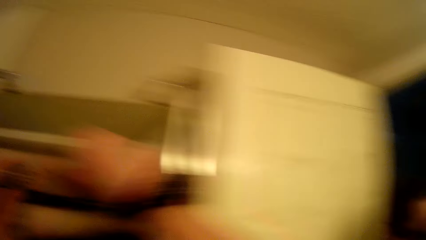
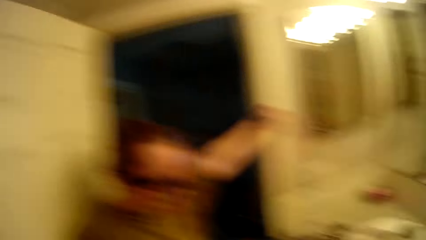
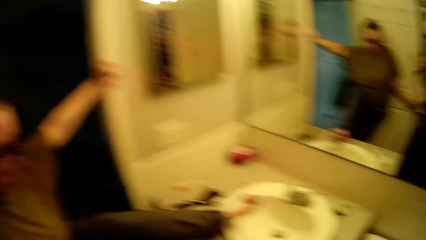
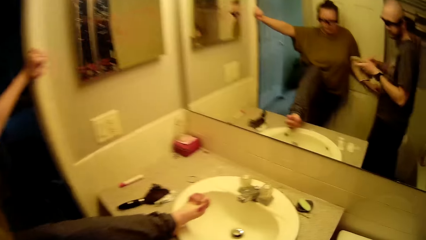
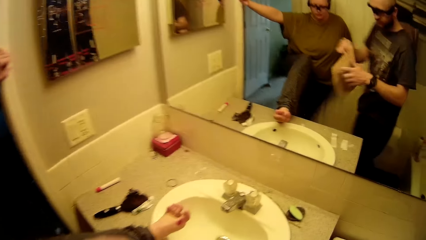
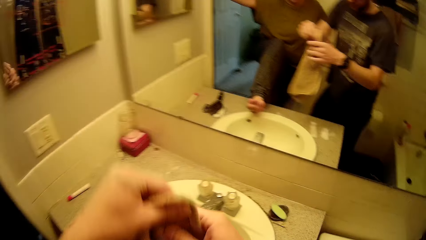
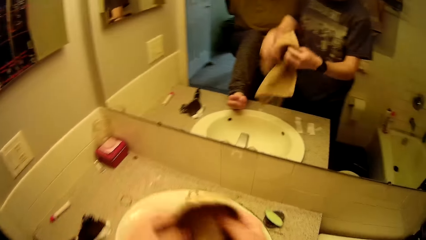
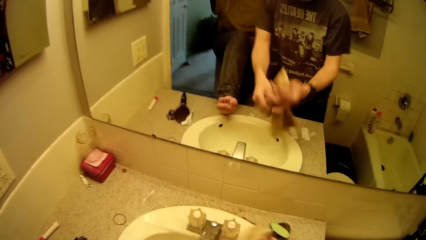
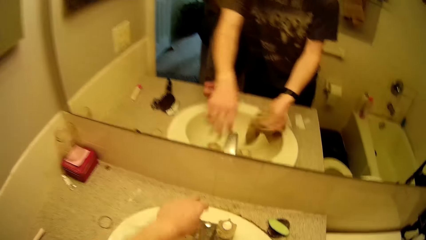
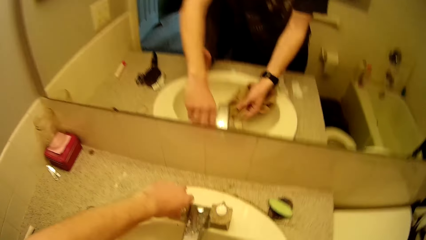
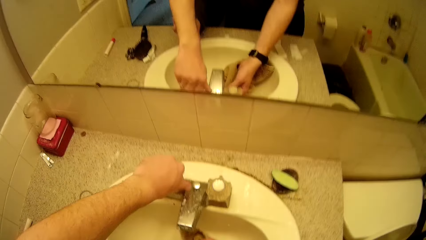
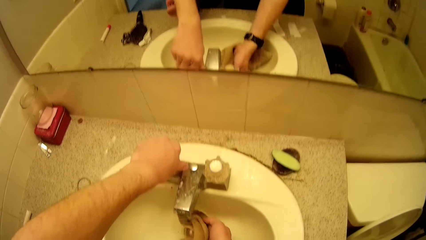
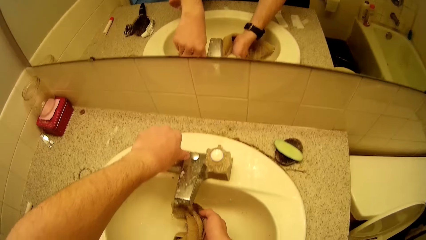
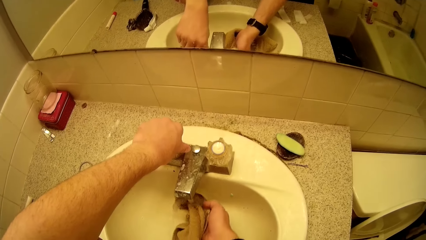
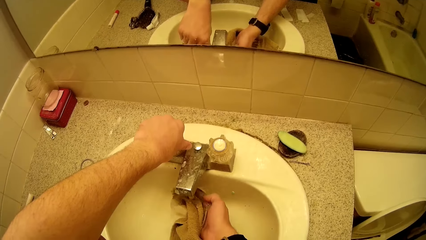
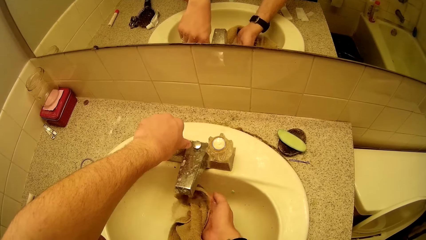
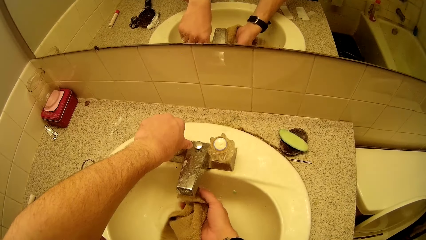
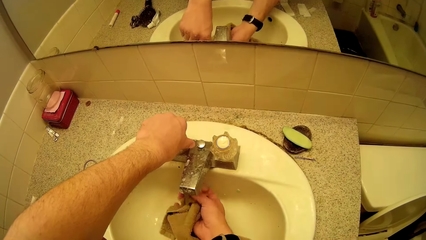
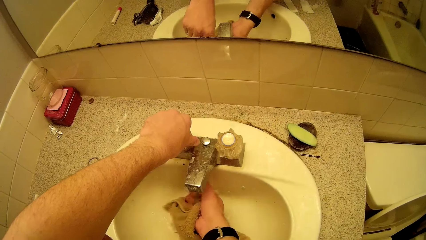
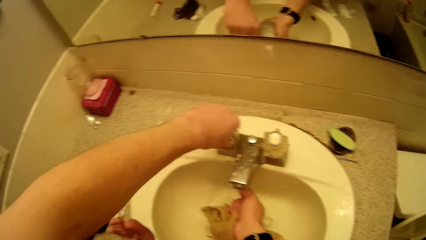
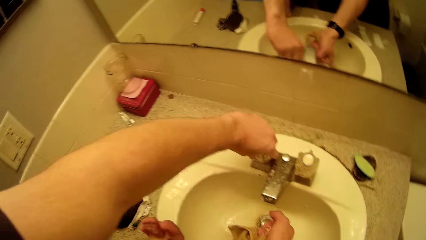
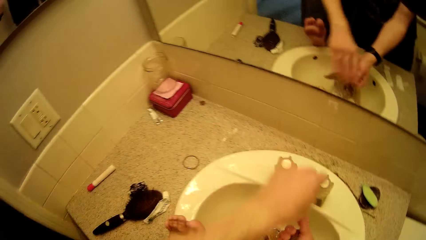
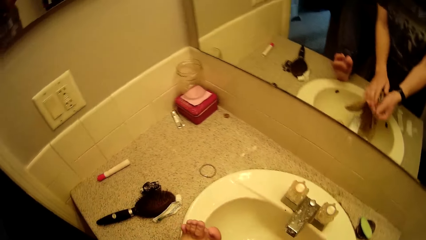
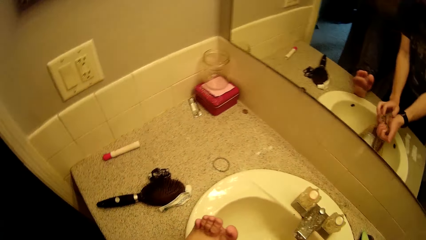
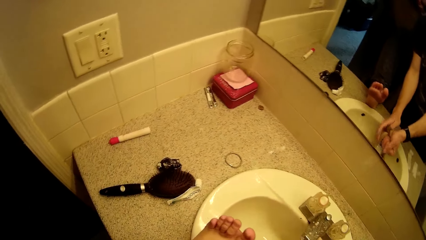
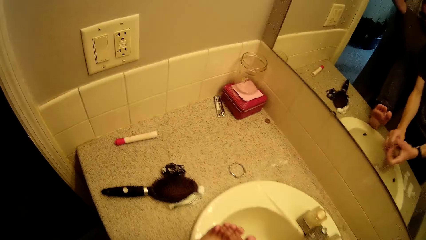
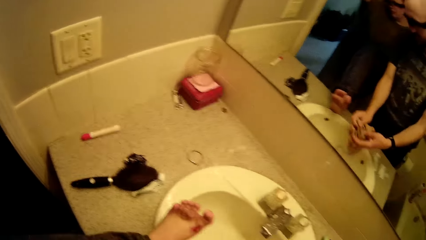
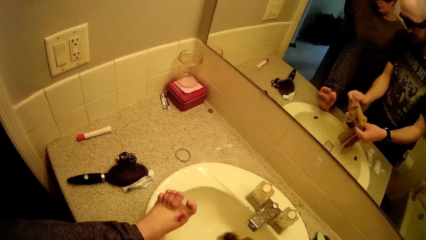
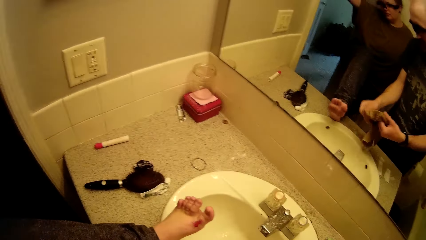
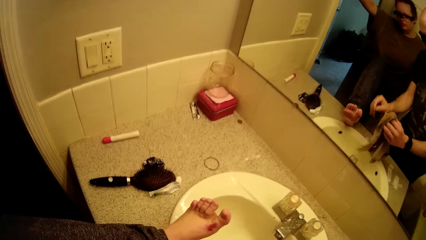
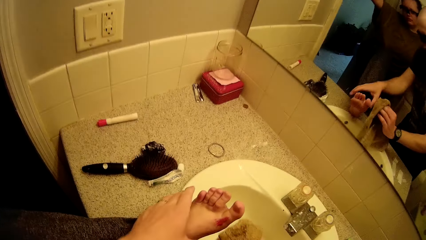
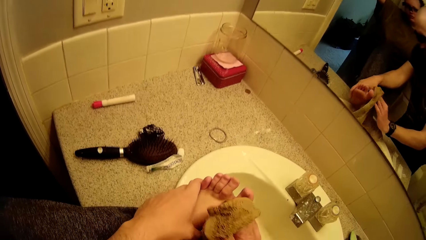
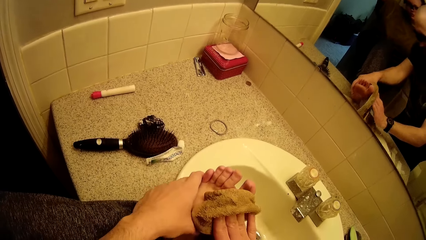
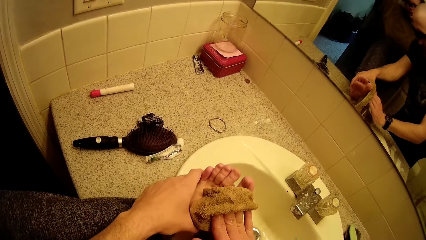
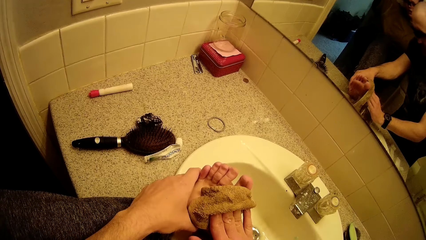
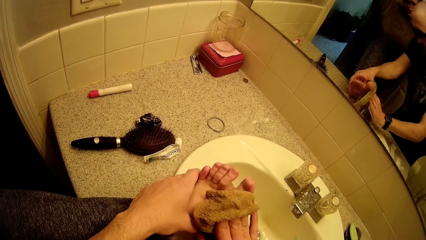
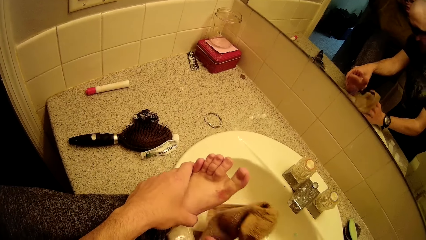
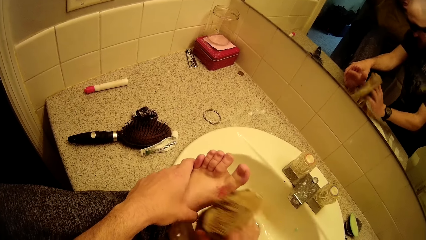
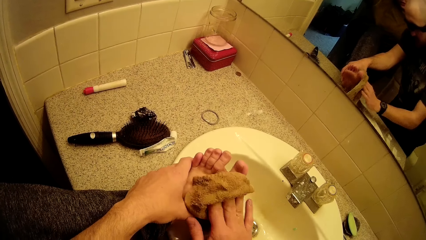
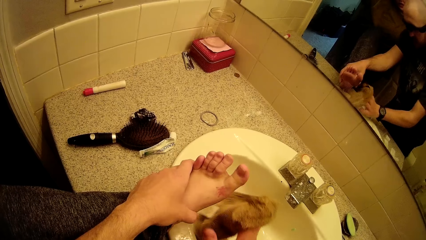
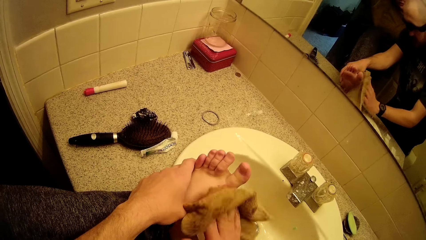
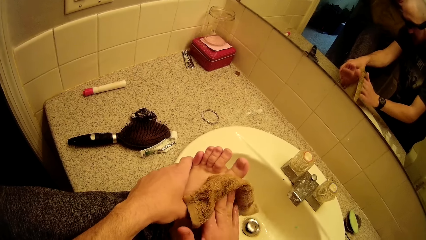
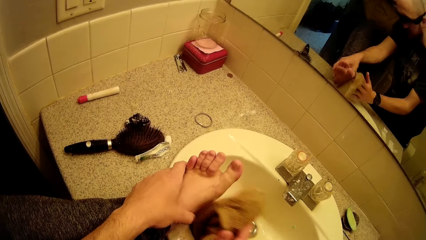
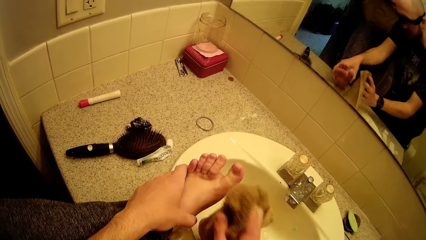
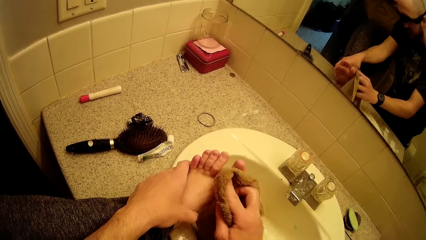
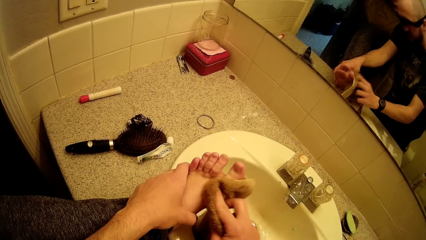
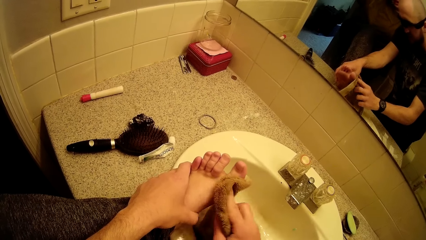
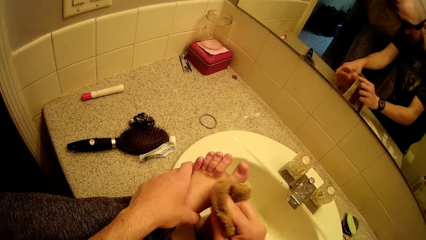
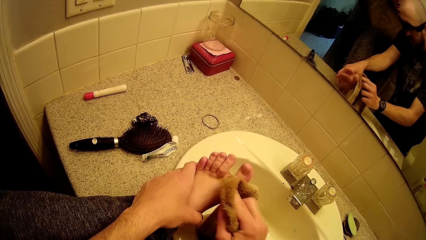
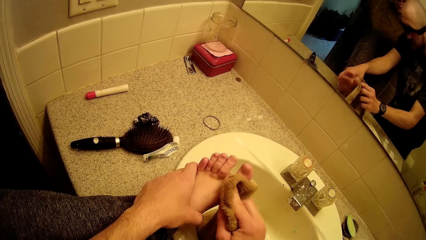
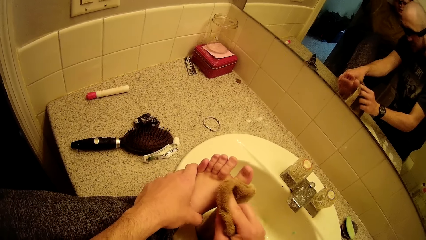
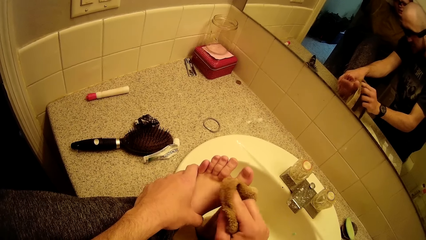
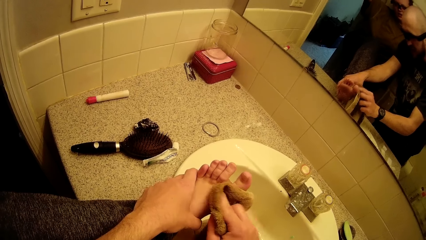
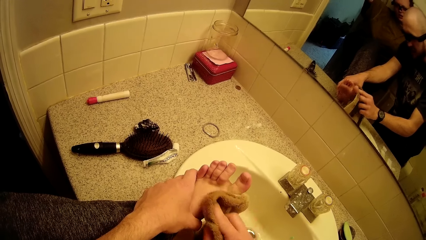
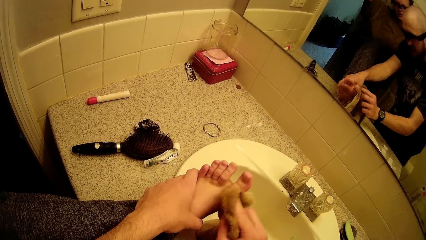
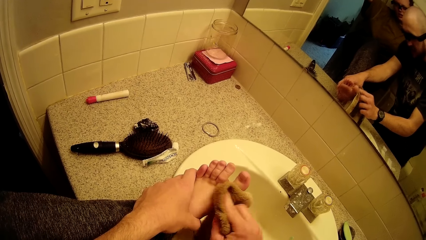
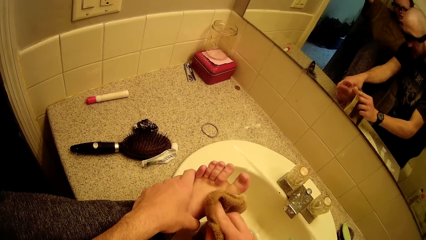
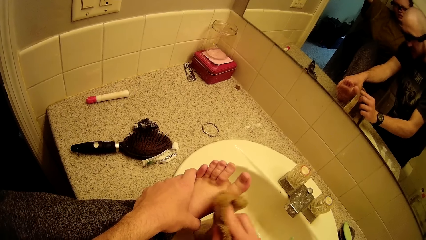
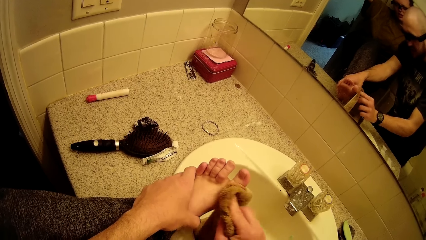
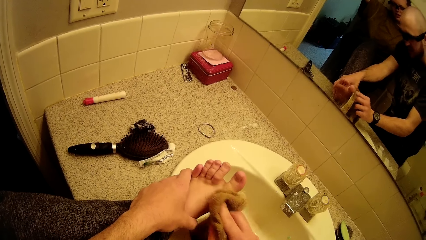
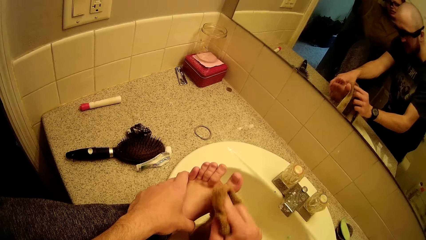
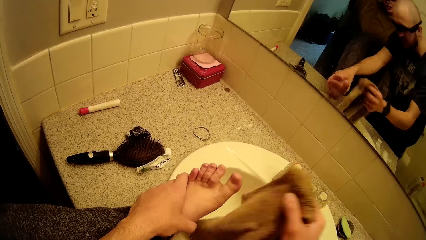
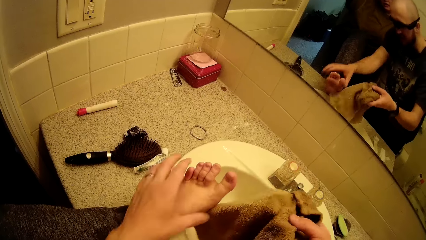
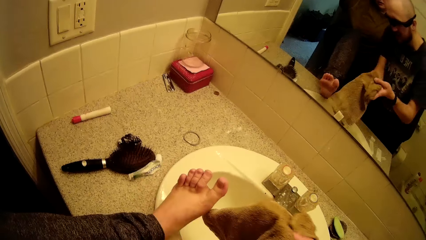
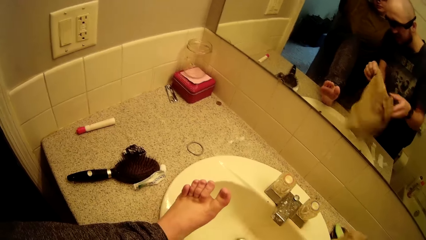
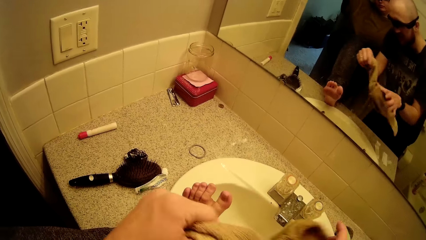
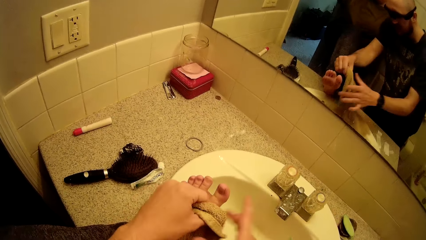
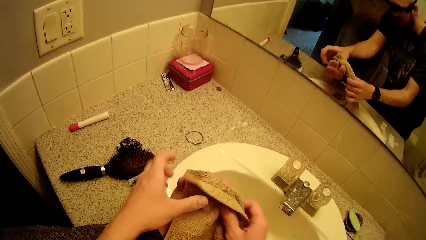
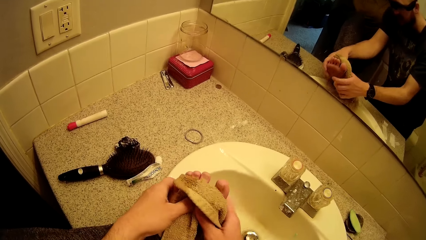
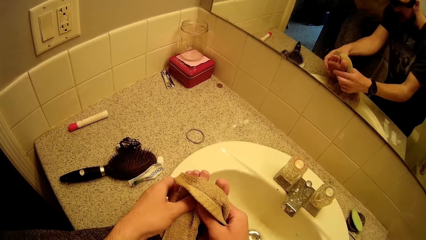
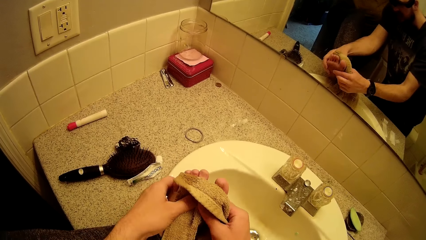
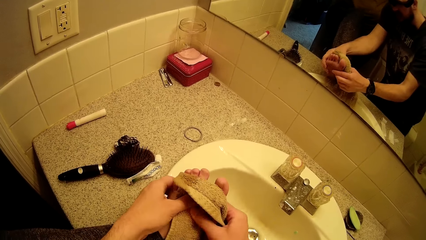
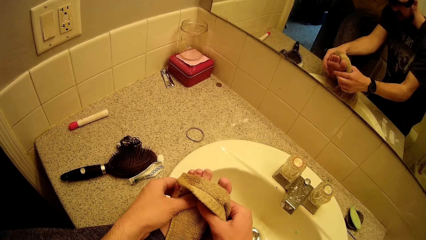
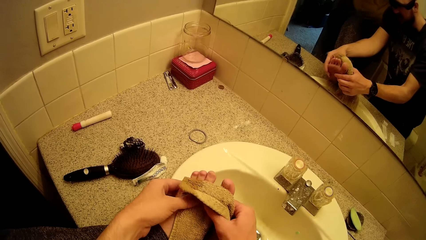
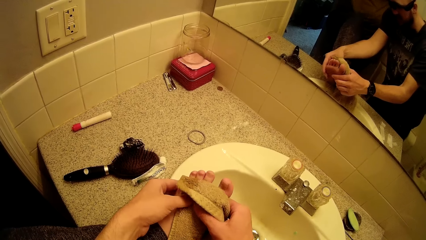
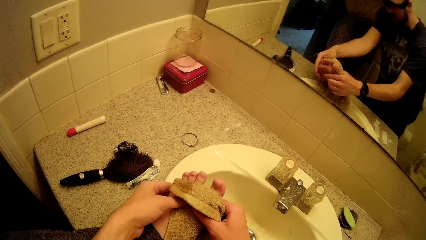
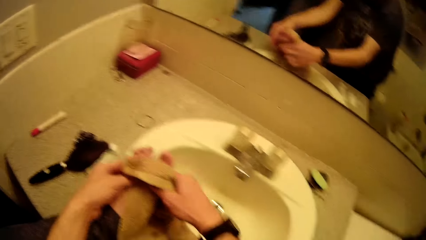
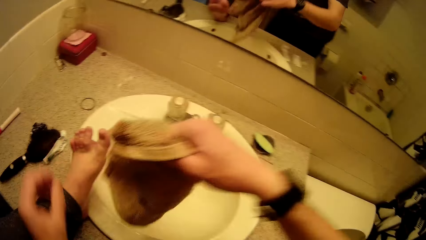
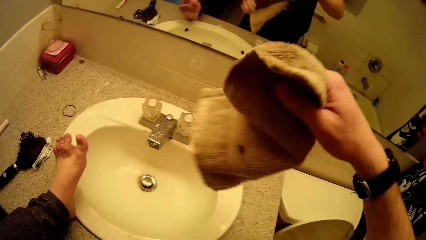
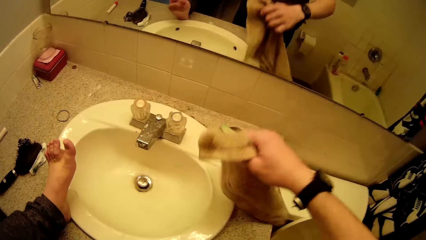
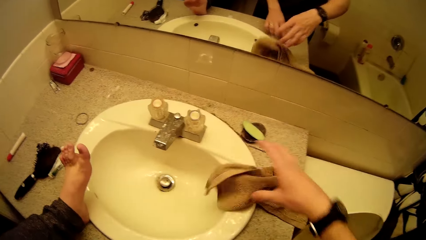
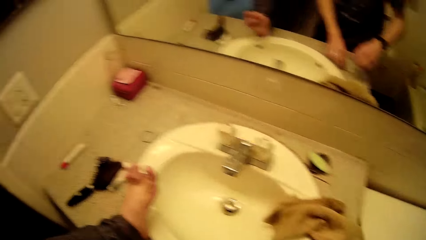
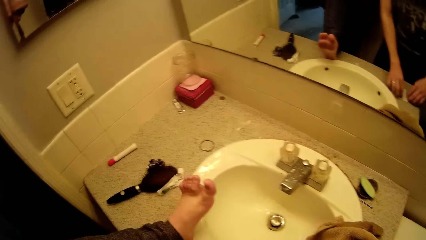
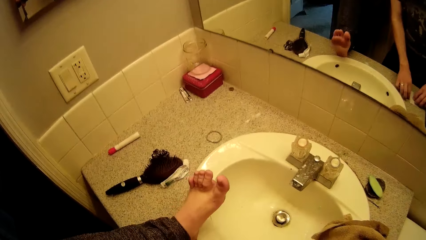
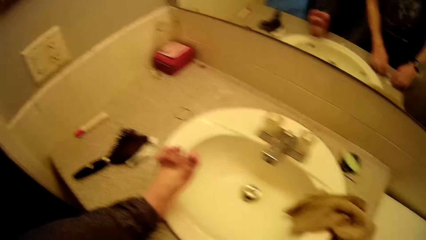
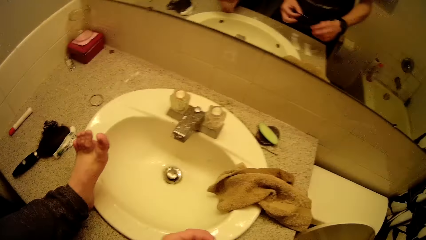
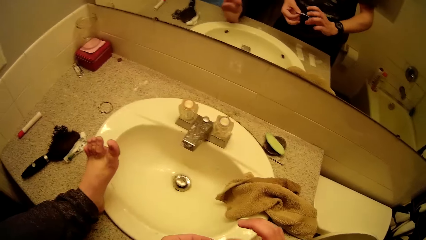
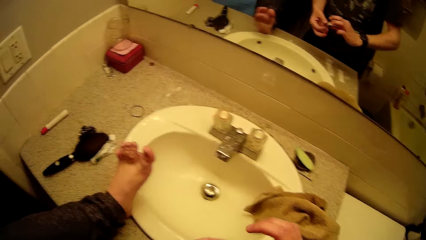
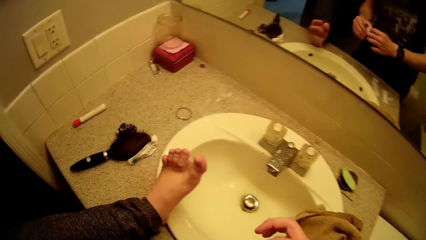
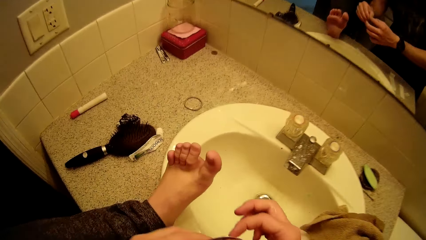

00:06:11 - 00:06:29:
The camera wearer looks around. He picks up a napkin from a shelf with his right hand. He moves the hand. He holds the napkin with both hands. He lifts the napkin. He opens a tap with his left hand. He soaks the napkin with water with his right hand. He squeezes the napkin in his right hand. He turns off the tap with his left hand. He looks around. He holds the woman's left leg with his left hand. He dabs the woman's left leg with the napkin in his right hand. He lifts the napkin. He holds the napkin with both hands. He places the napkin in his right hand on the woman's left leg with both hands. He wipes the leg. He places the napkin in his right hand on the slab. He picks up the elastoplast.
